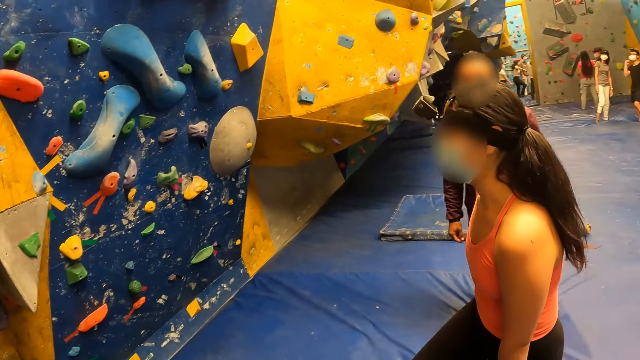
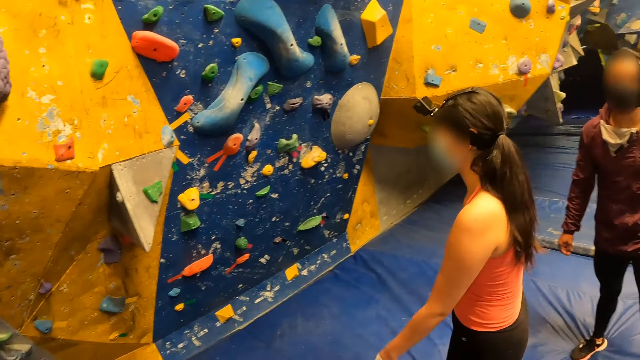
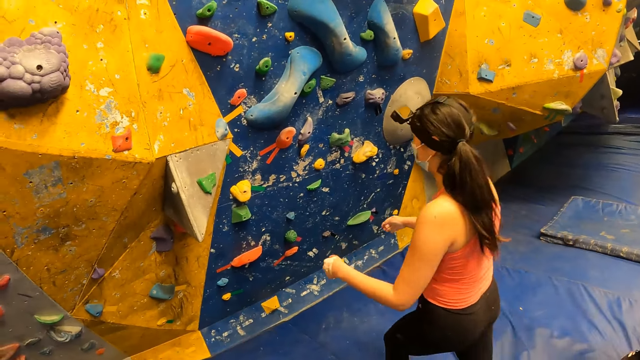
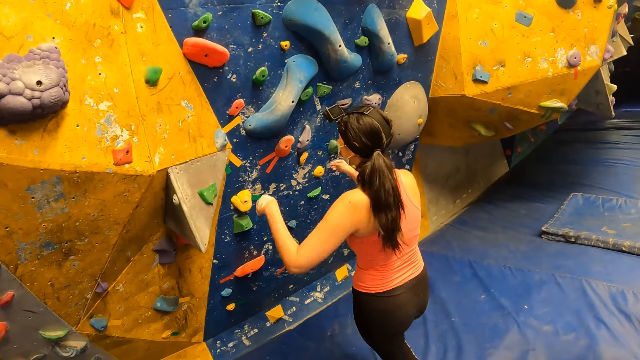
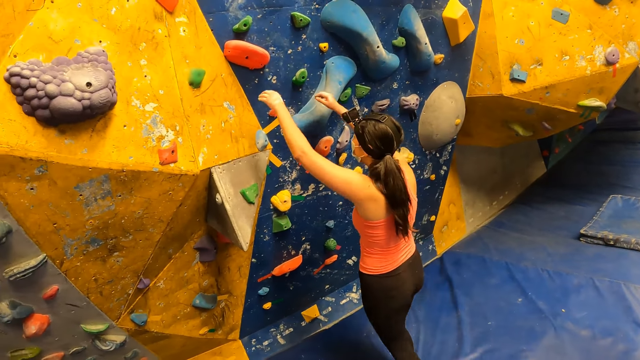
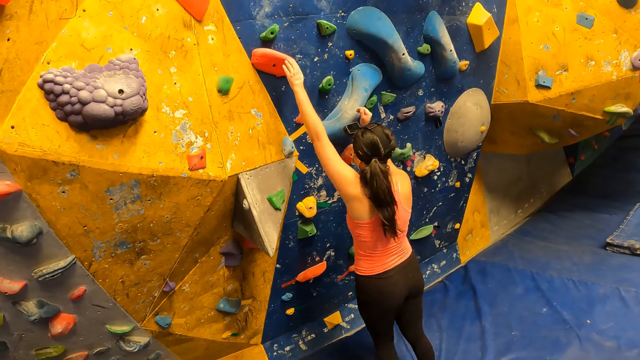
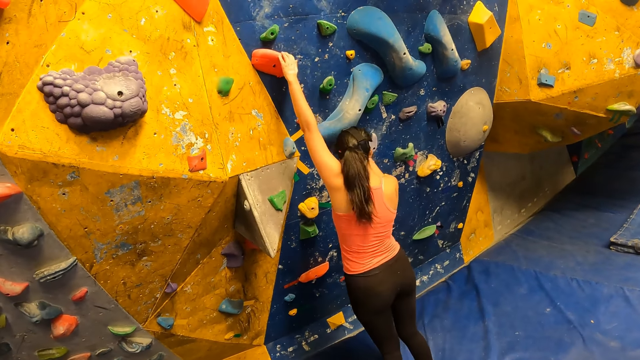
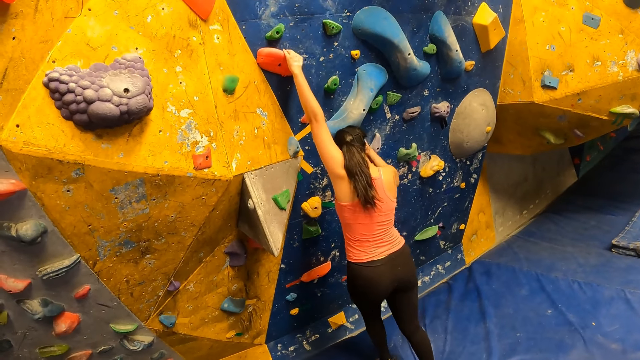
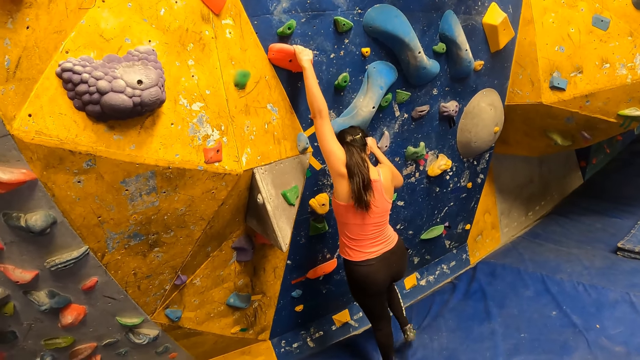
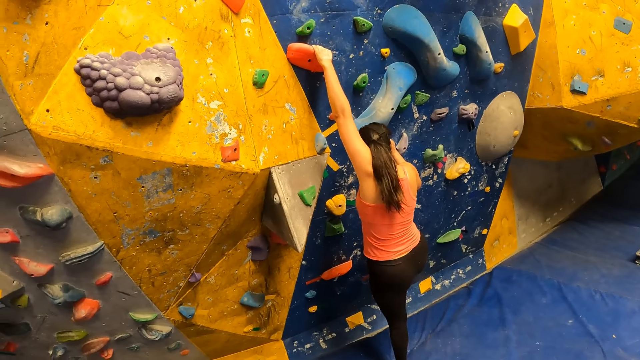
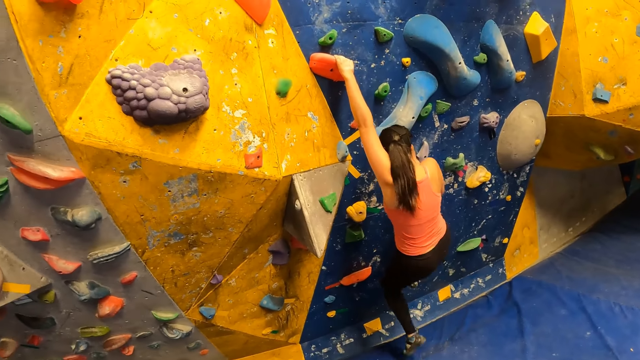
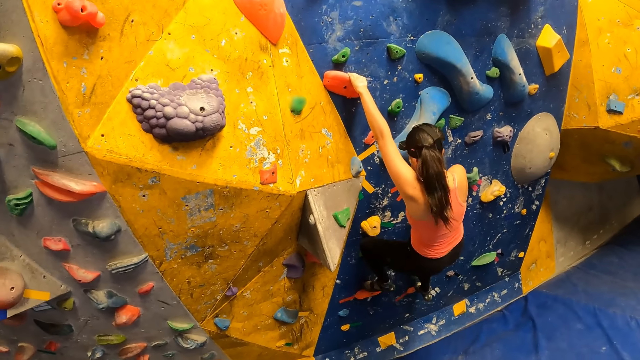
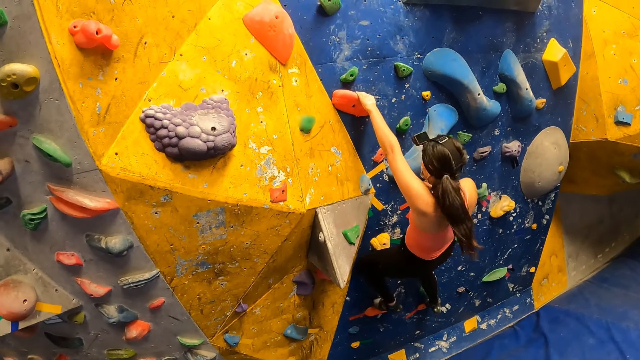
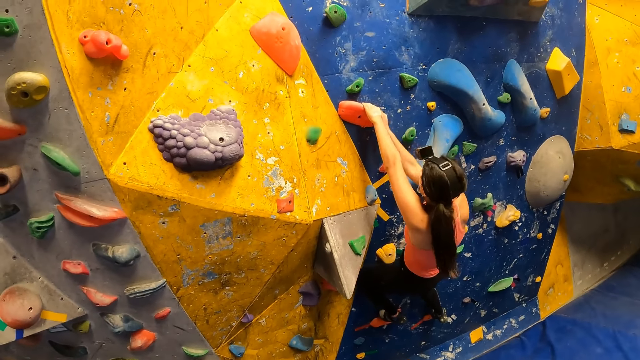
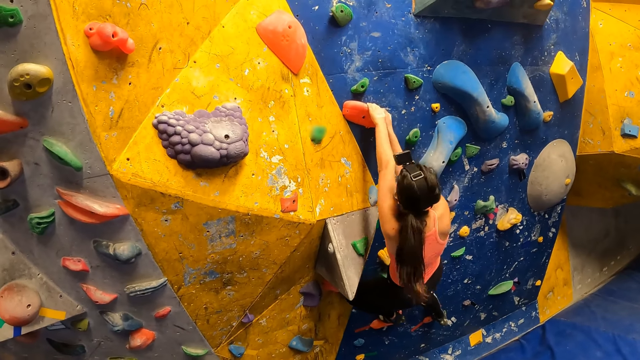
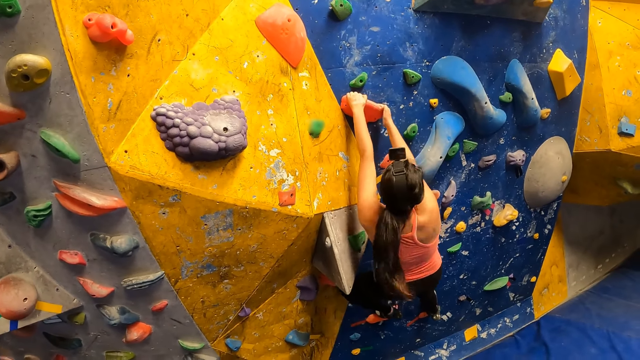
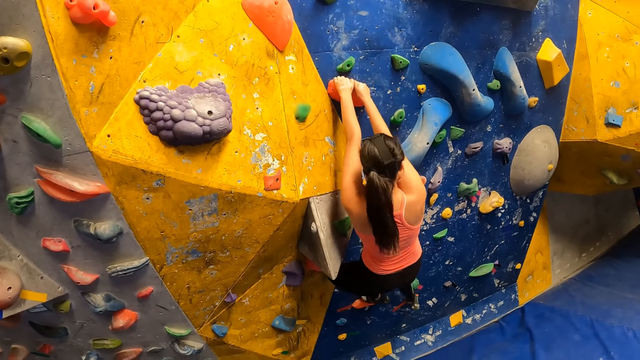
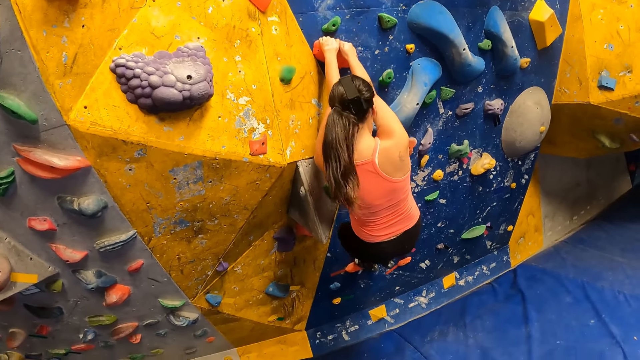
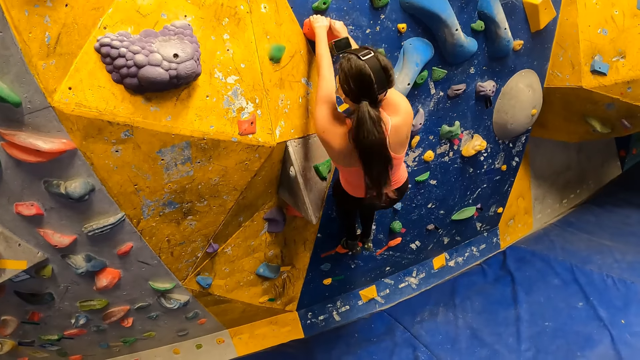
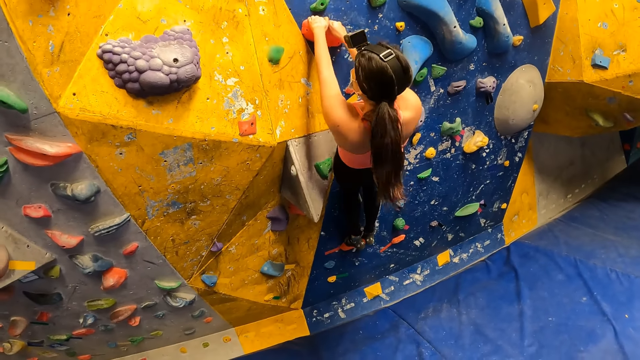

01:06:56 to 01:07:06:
A woman walks to the wall. She raises her arms. She climbs the indoor climbing wall with both hands and legs. She touches the climbing equipment.

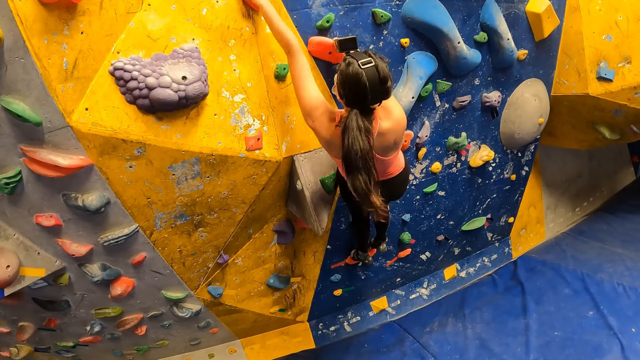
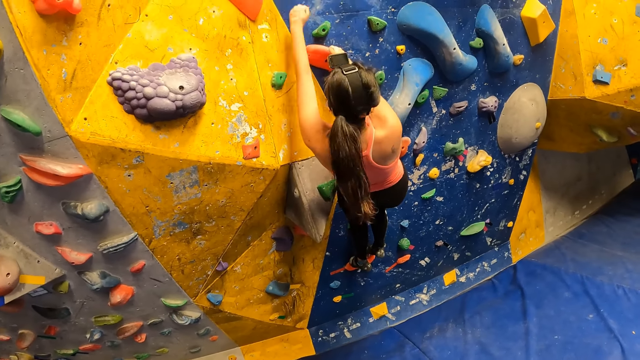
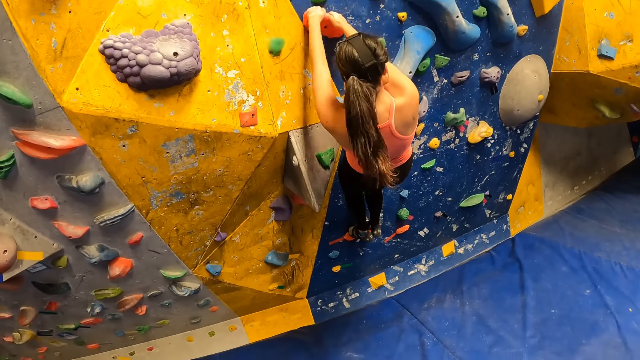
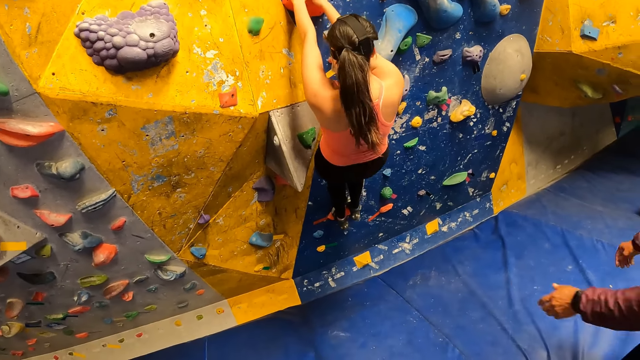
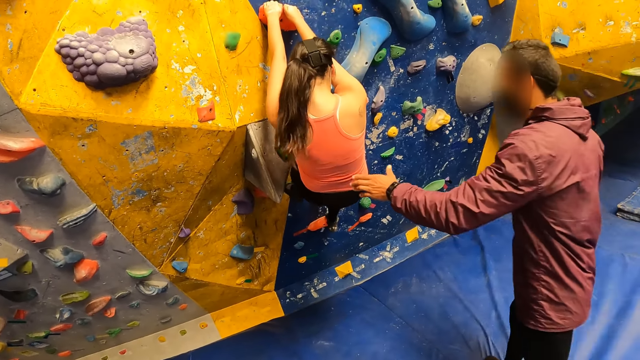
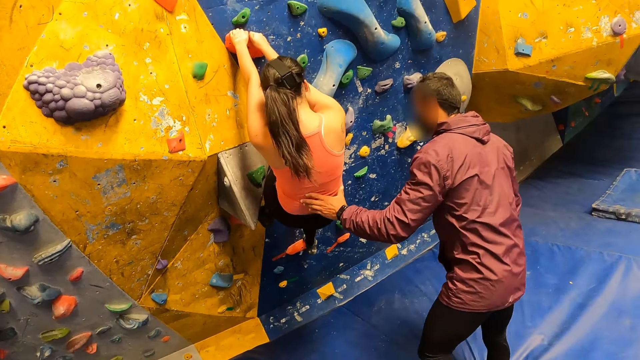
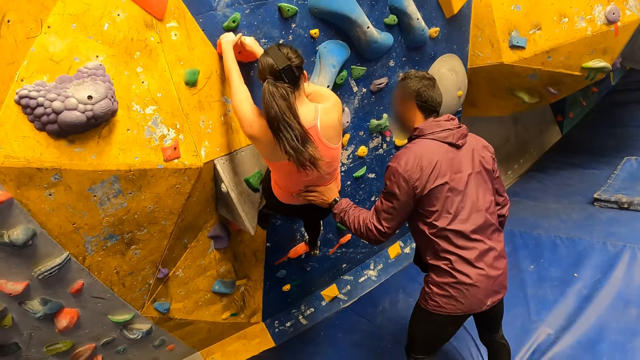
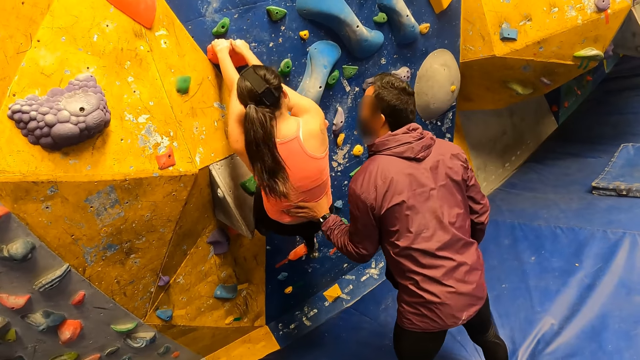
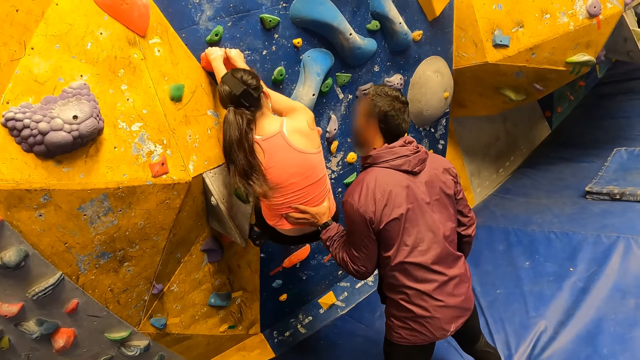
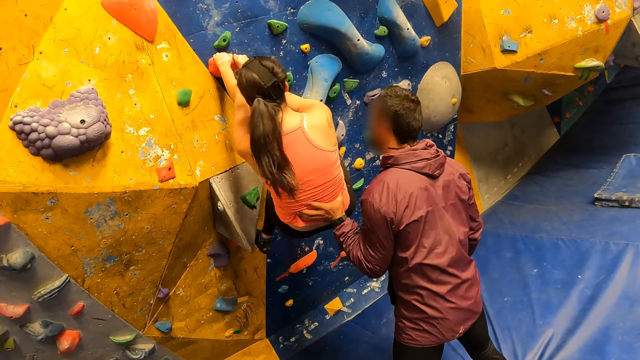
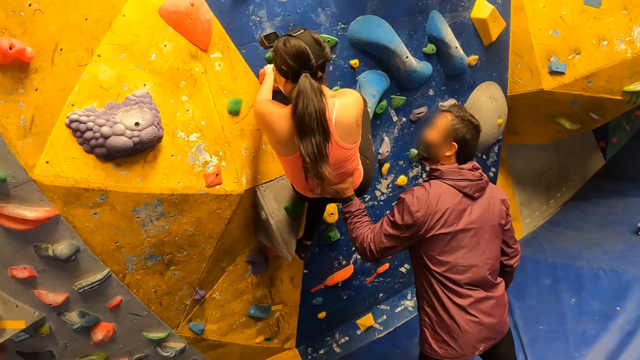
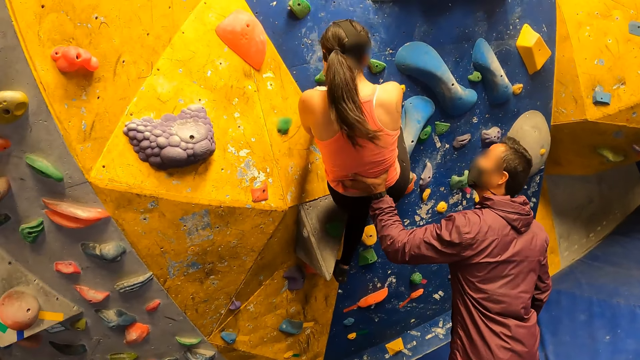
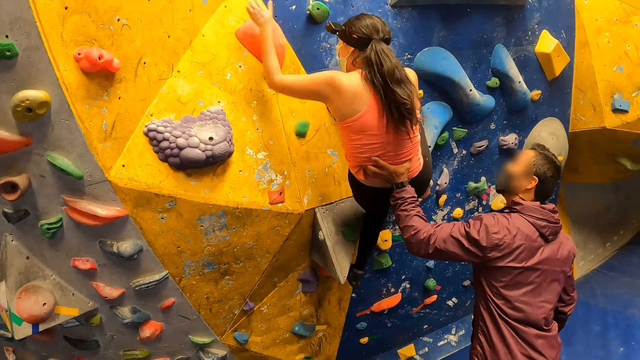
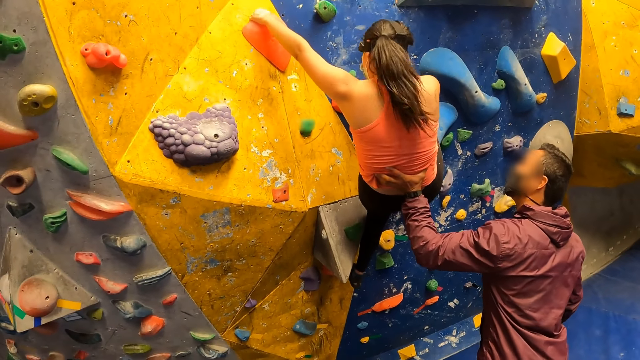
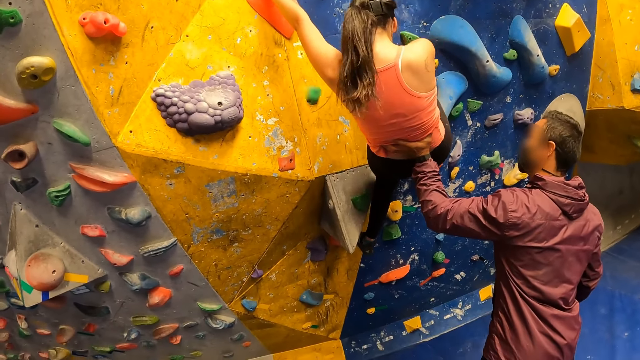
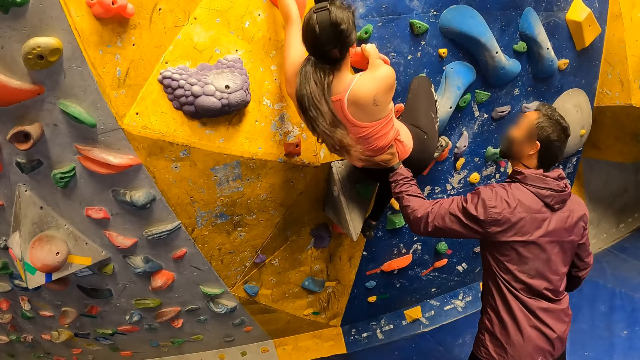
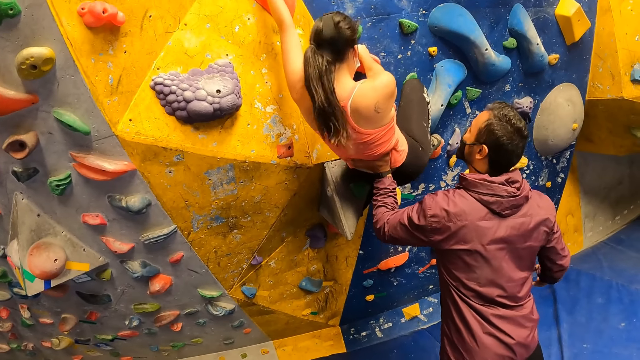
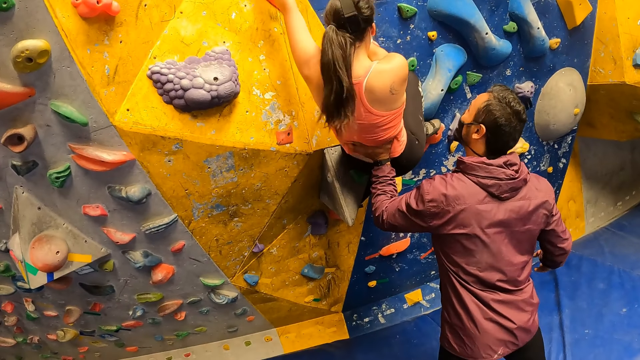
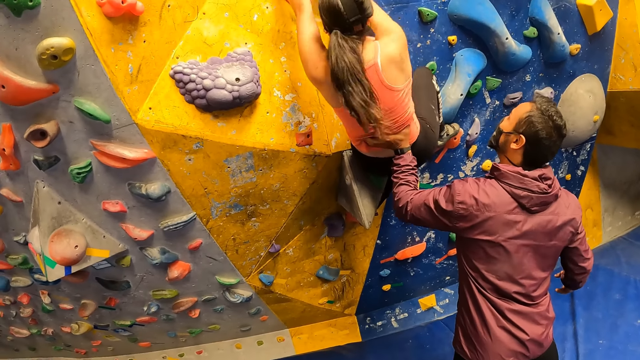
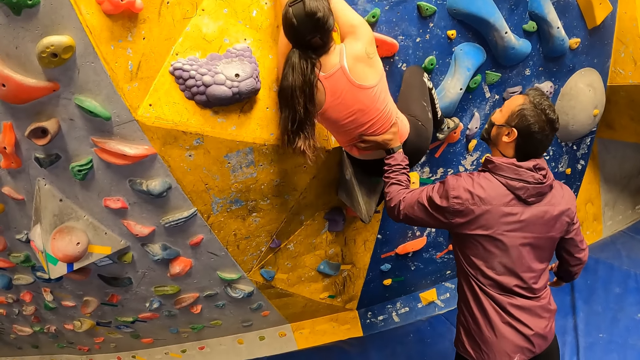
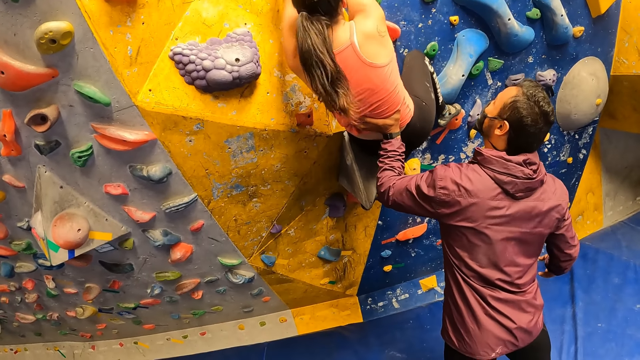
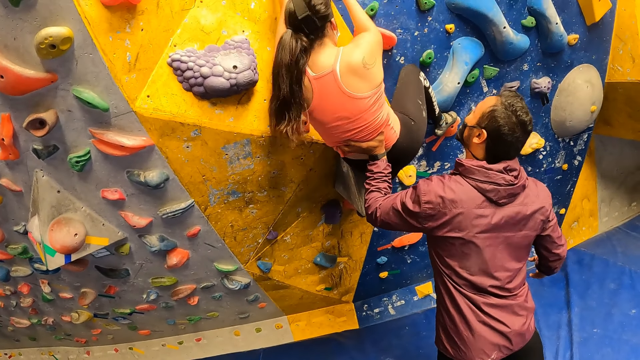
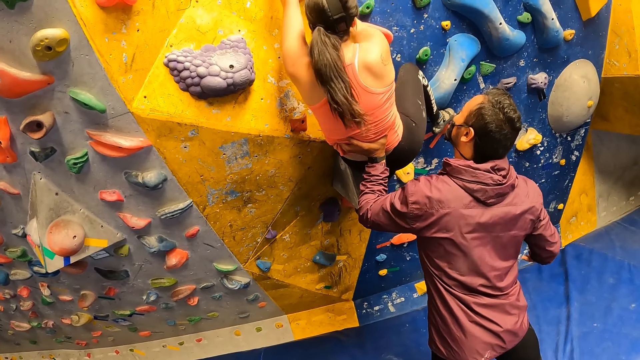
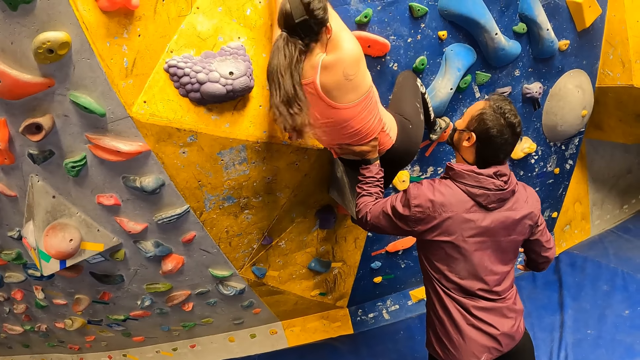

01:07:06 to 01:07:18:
The man supports the woman with his left hand.
